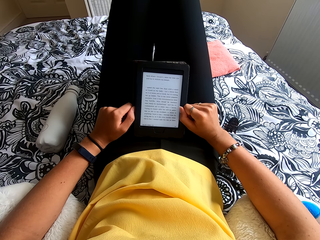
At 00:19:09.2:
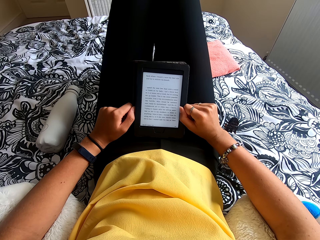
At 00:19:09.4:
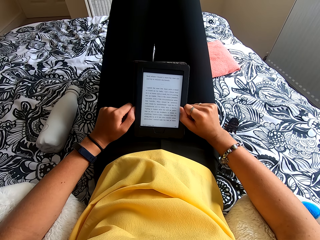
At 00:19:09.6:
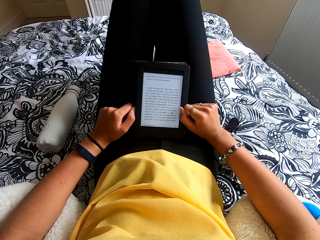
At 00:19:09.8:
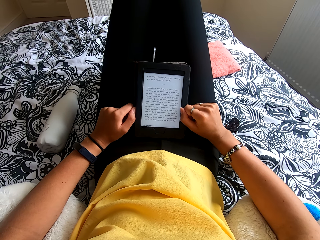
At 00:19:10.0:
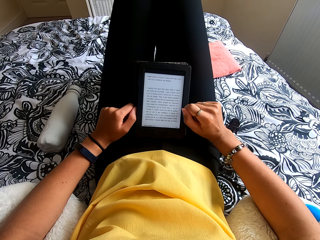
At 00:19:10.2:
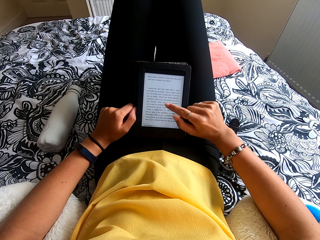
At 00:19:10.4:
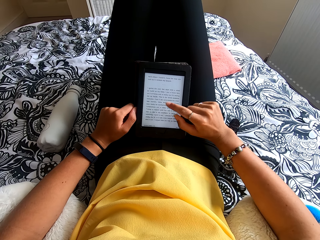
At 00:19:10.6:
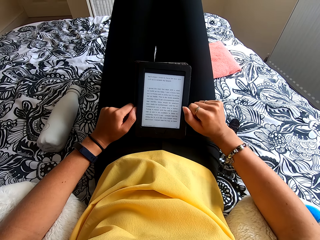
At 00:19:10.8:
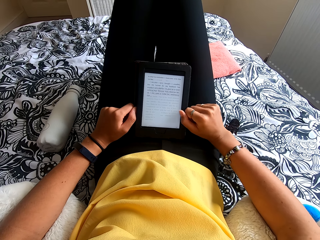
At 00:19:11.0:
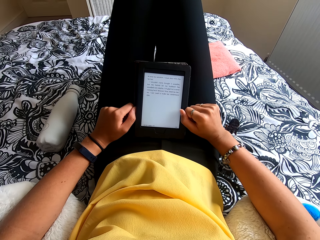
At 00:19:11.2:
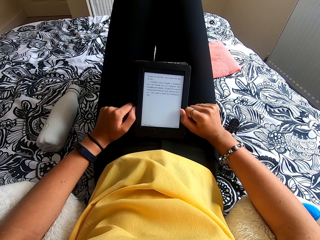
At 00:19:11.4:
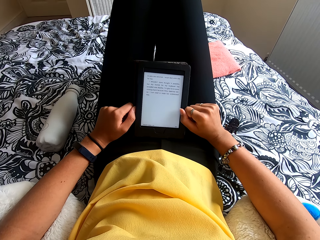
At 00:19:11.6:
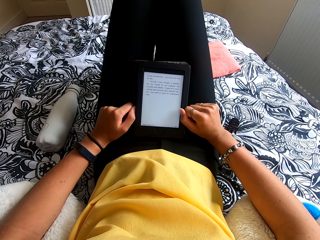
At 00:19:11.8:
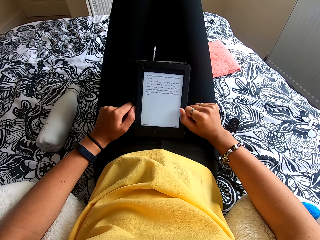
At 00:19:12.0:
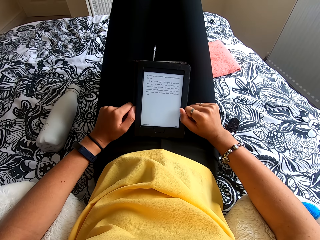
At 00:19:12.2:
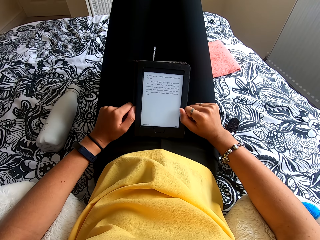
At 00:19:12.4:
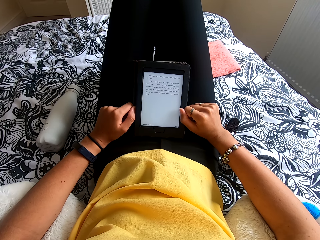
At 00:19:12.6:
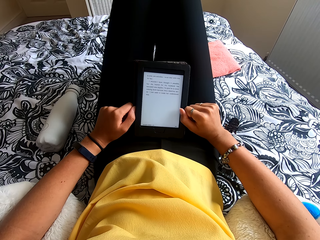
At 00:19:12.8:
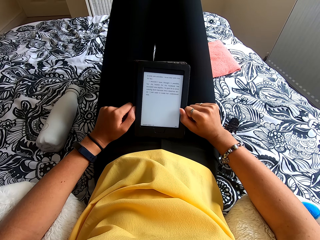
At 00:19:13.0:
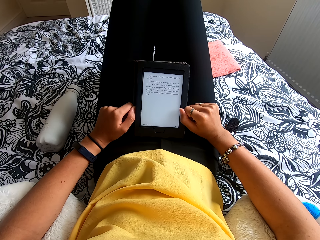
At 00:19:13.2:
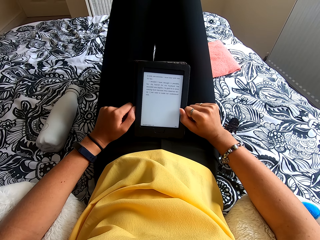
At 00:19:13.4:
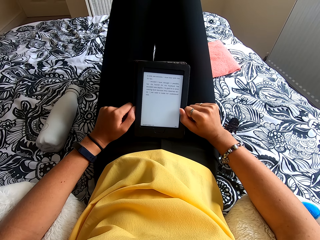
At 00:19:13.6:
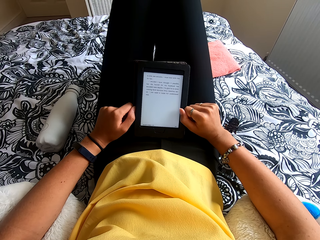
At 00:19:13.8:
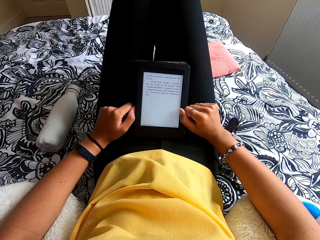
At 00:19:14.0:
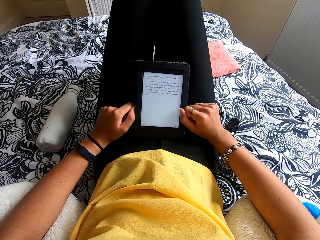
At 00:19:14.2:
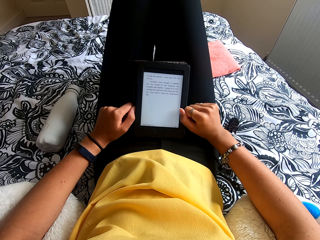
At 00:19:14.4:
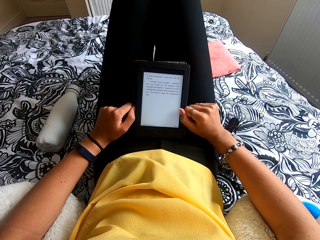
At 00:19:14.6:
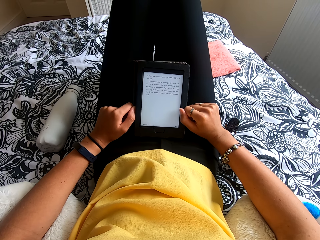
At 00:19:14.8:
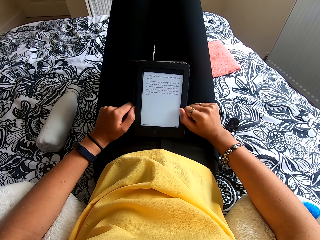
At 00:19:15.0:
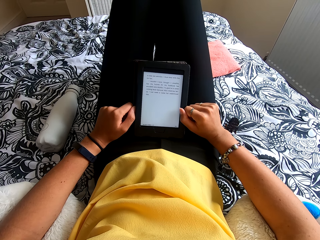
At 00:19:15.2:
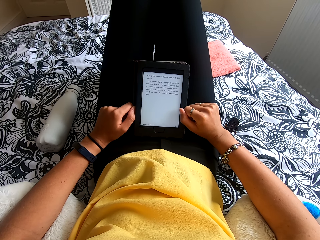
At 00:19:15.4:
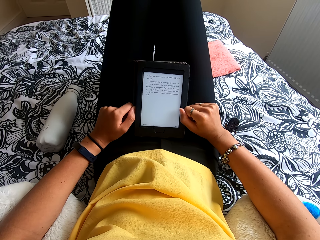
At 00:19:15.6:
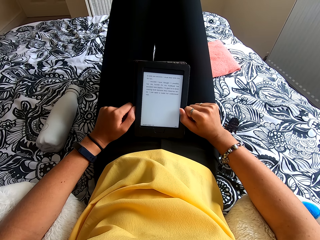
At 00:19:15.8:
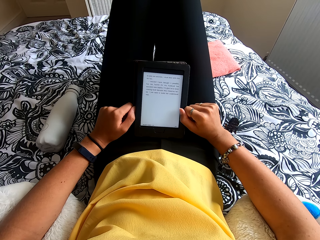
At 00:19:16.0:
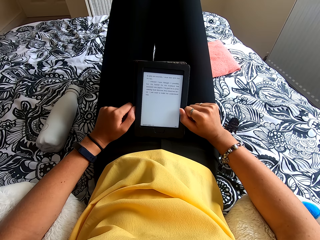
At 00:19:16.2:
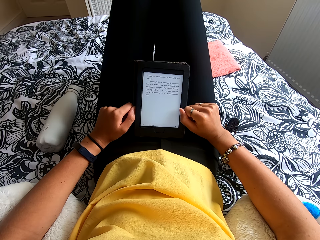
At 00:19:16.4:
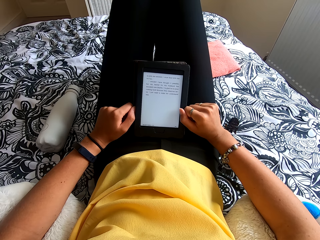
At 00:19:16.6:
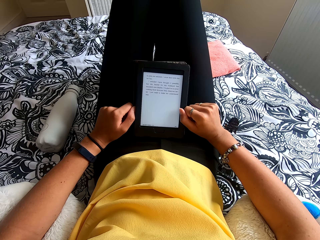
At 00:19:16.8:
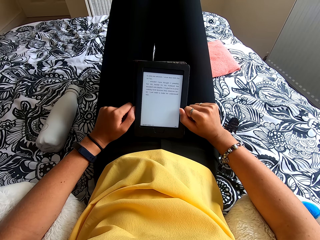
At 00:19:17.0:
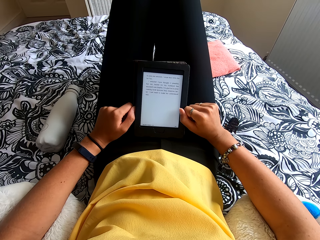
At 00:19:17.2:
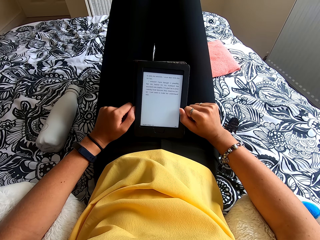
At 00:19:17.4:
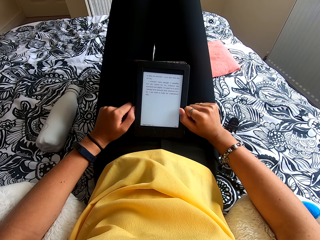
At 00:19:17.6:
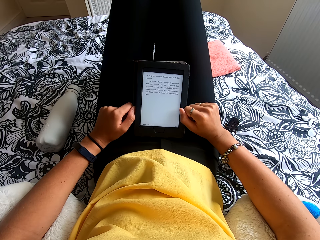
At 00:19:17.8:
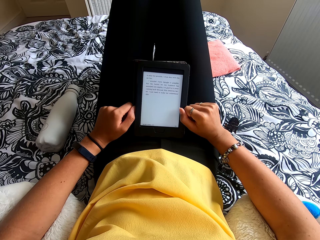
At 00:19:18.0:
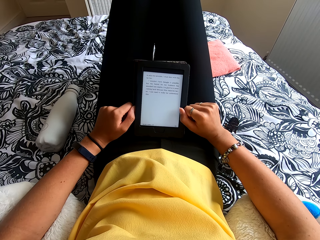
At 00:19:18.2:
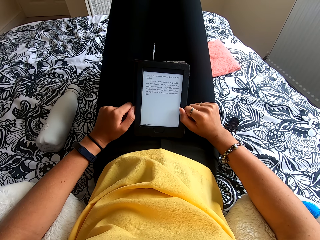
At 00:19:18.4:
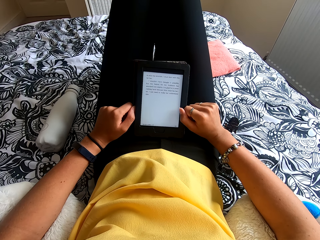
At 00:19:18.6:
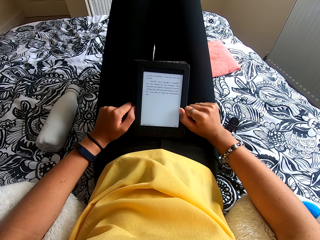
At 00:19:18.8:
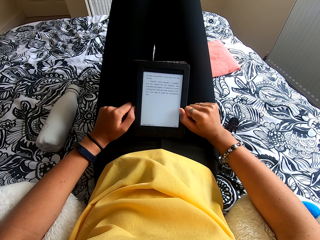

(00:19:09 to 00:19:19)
The camera wearer touches the tablet screen and removes the hand from the tablet.

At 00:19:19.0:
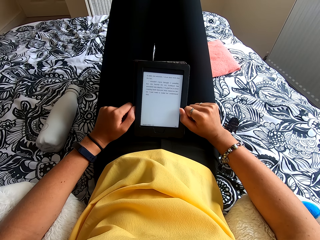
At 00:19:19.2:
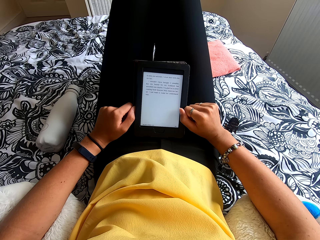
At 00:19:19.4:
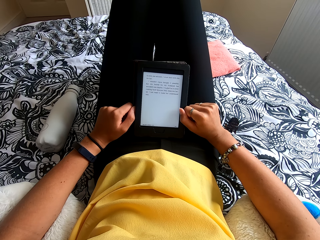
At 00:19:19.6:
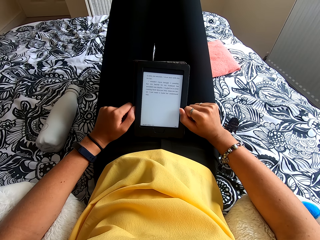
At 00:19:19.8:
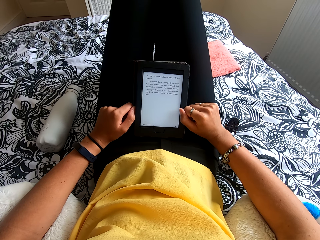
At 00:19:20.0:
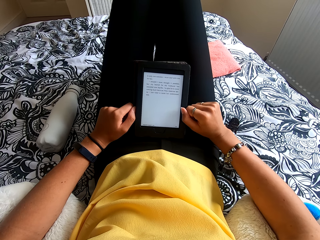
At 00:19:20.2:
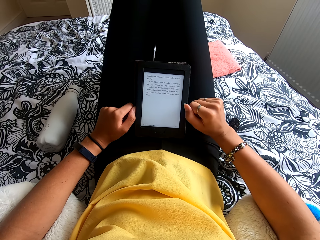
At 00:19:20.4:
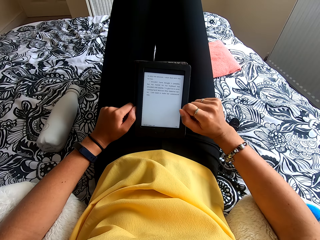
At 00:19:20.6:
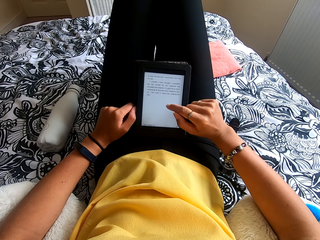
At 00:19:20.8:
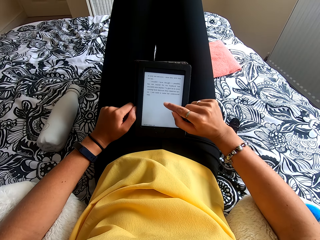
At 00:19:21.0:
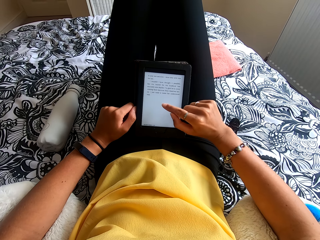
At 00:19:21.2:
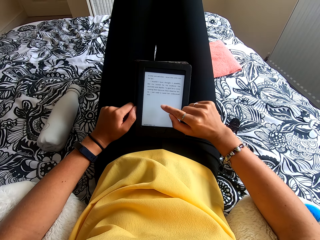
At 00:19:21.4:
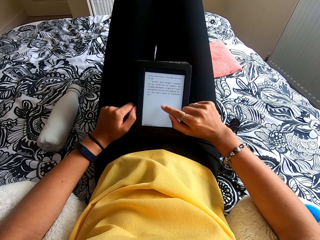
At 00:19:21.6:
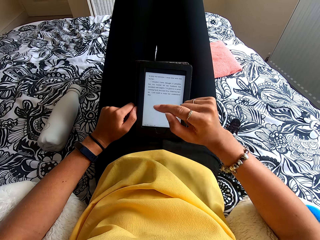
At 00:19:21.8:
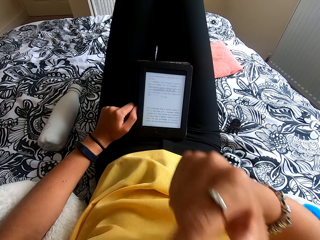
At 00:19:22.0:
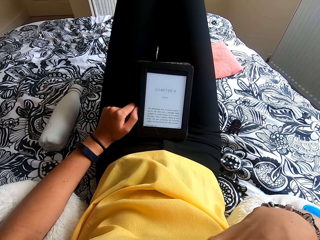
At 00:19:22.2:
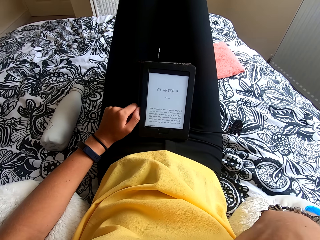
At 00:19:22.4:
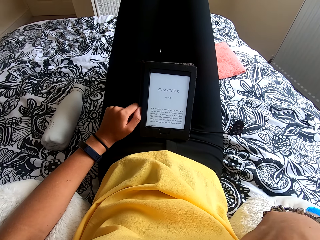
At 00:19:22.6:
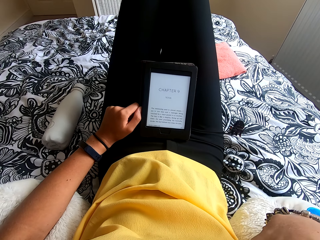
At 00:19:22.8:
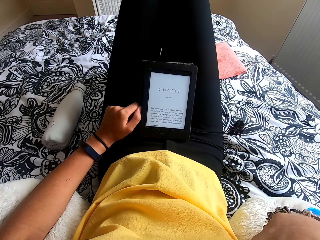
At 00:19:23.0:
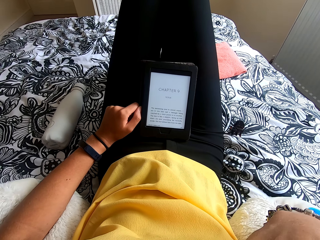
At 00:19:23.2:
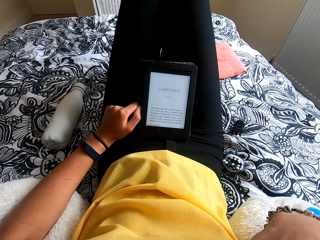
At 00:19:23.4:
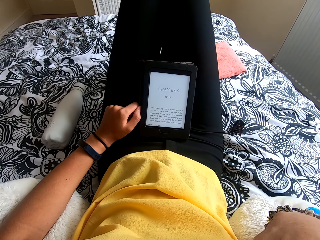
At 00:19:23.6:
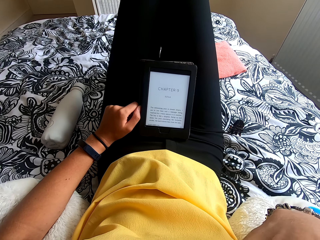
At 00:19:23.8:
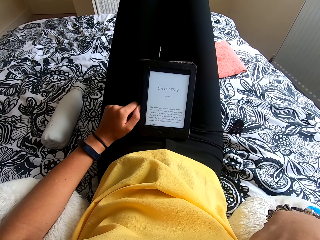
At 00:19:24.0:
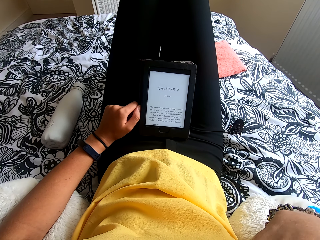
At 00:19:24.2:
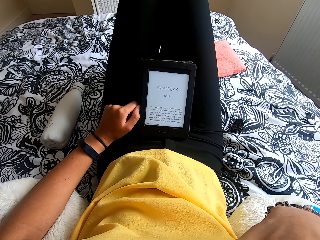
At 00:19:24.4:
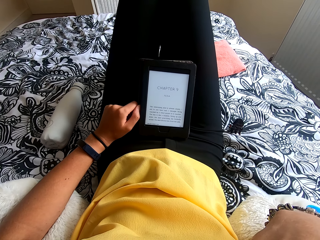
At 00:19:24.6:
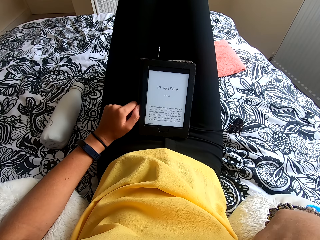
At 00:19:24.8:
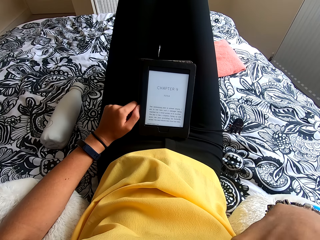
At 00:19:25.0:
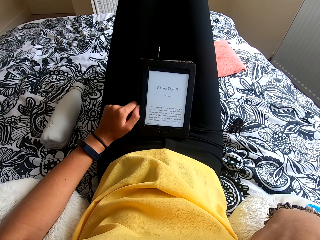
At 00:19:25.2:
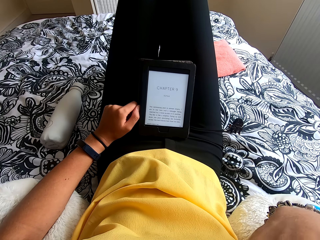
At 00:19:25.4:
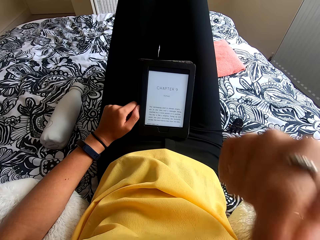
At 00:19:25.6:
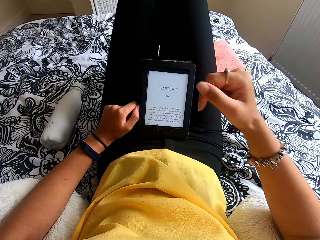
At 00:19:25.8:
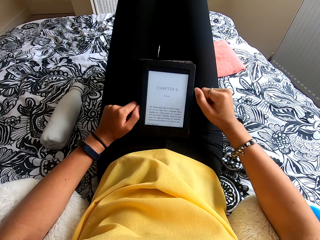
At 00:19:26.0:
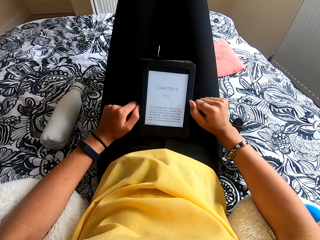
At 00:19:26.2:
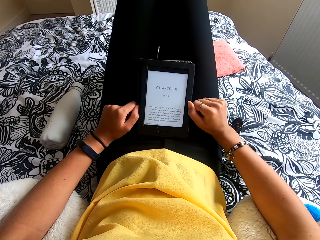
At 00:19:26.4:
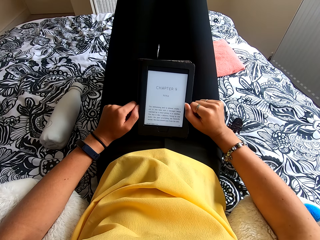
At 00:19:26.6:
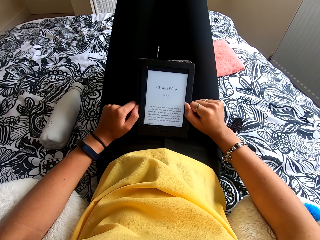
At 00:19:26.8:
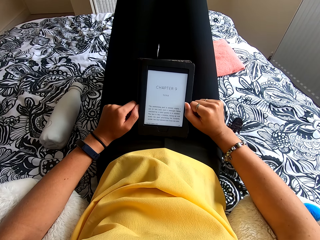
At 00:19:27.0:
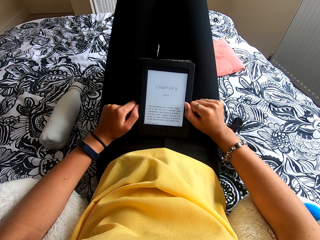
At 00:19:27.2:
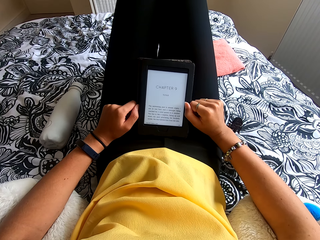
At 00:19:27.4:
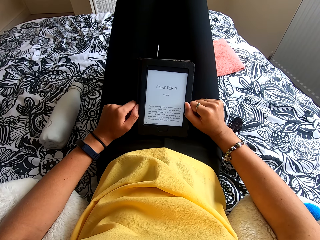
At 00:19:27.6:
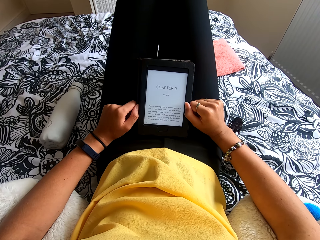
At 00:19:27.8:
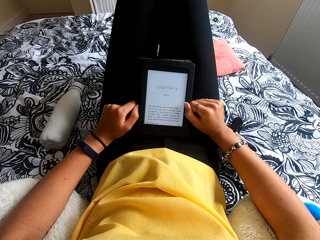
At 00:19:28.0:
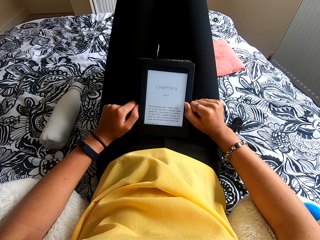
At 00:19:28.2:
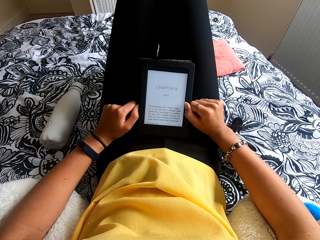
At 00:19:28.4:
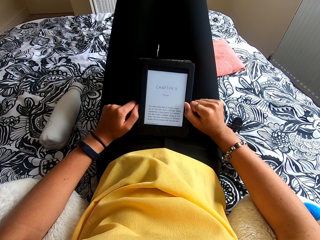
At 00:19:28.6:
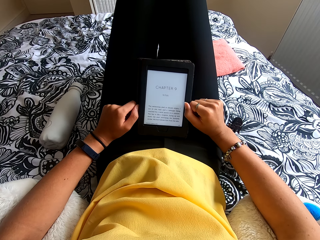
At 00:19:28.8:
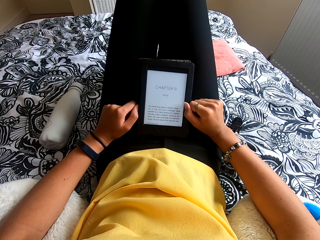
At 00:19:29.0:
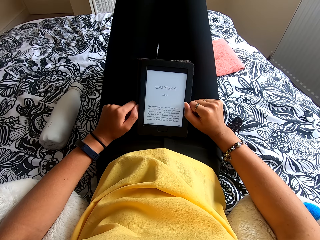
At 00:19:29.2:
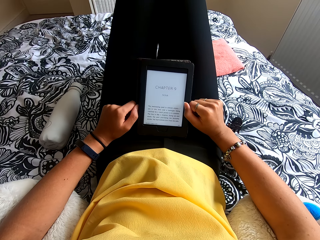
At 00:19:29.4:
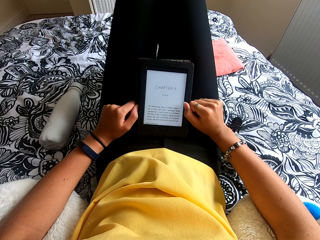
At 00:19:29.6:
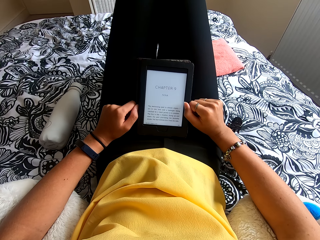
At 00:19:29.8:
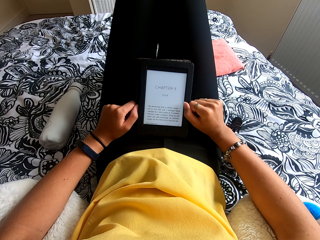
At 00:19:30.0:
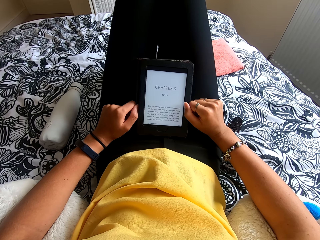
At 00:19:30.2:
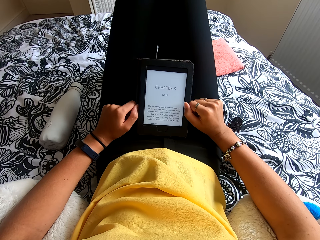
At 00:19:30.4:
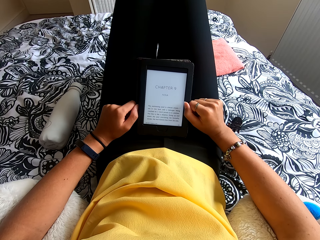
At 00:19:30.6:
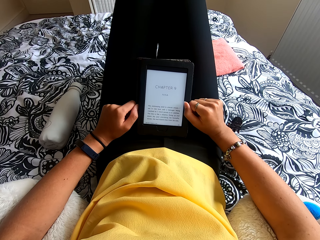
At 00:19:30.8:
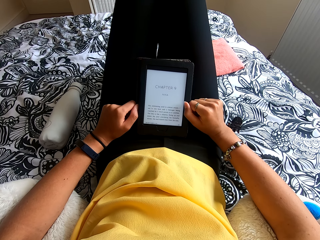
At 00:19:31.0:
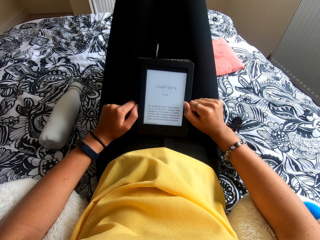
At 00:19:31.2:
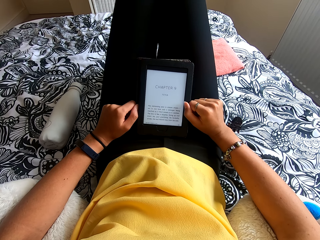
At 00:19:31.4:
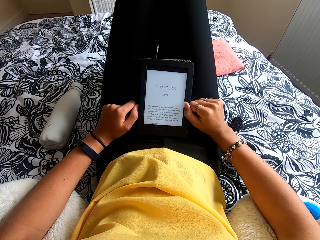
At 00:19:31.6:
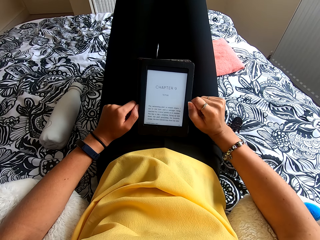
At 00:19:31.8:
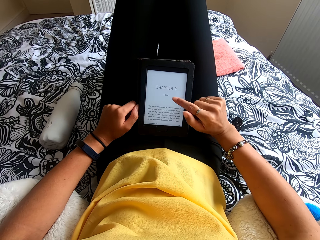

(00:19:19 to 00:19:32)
The camera wearer presses the ebook reader. She moves the hand to the face and scratches her face. She moves the hand down. She reads the ebook reader.
